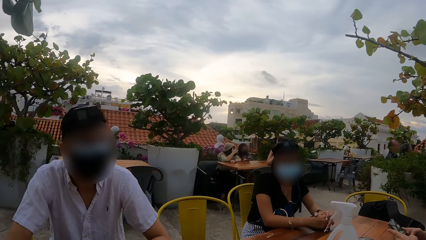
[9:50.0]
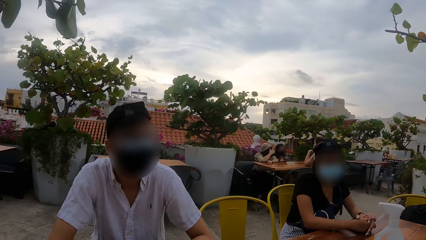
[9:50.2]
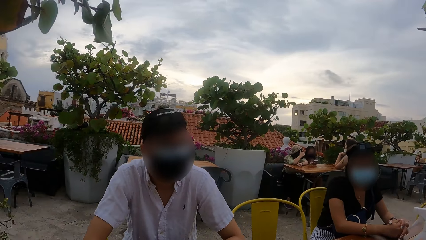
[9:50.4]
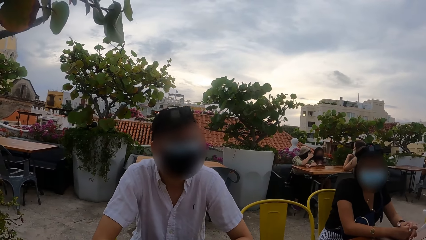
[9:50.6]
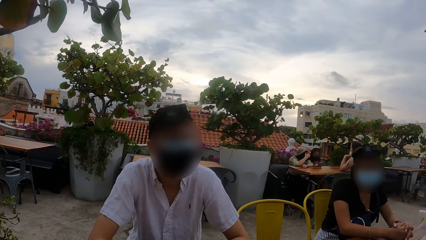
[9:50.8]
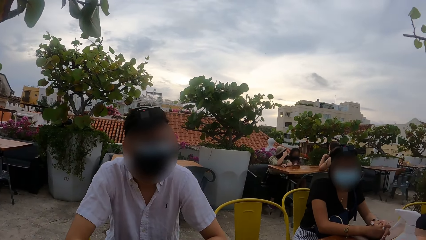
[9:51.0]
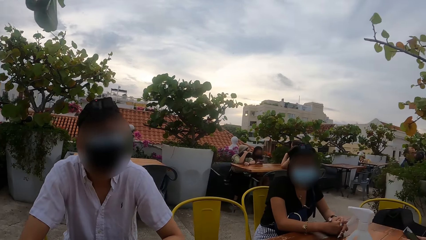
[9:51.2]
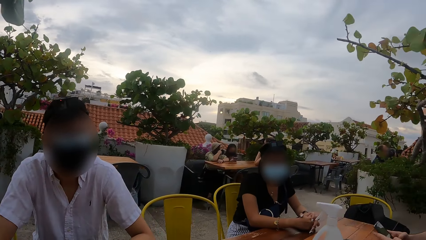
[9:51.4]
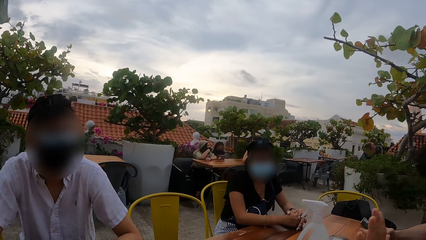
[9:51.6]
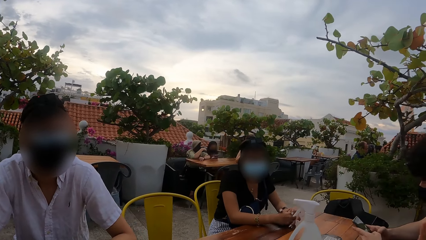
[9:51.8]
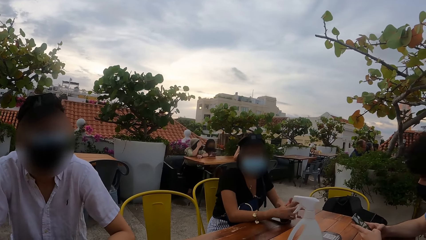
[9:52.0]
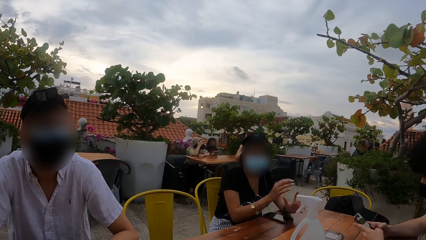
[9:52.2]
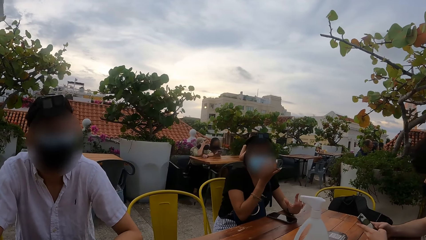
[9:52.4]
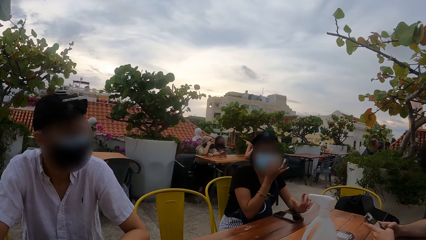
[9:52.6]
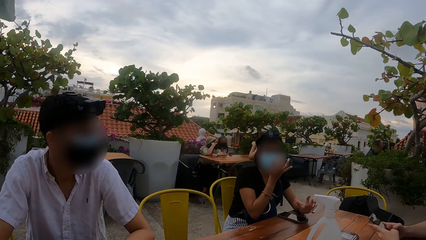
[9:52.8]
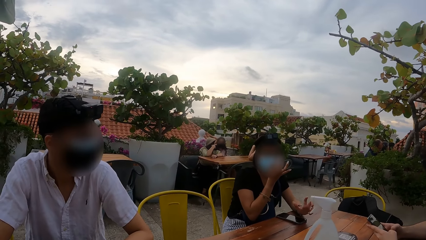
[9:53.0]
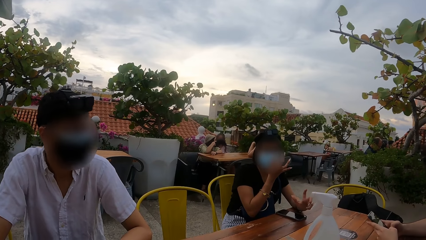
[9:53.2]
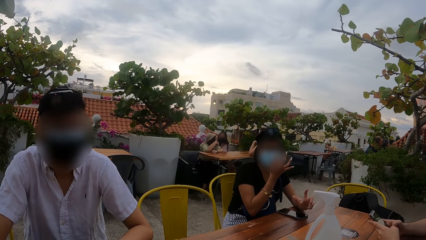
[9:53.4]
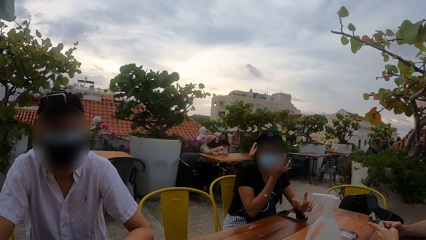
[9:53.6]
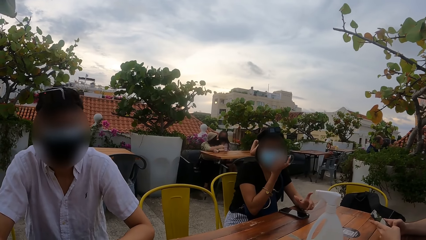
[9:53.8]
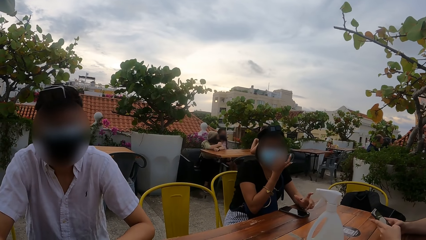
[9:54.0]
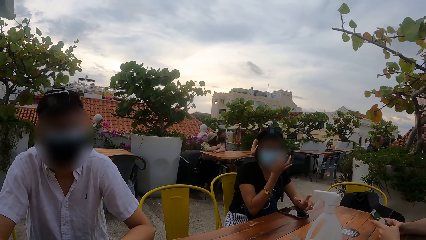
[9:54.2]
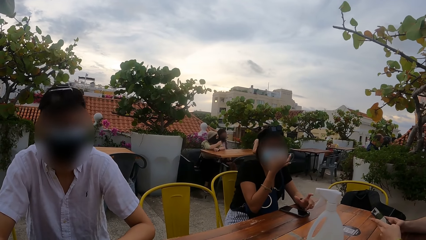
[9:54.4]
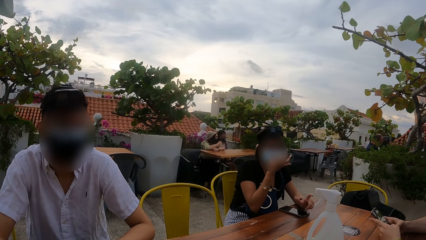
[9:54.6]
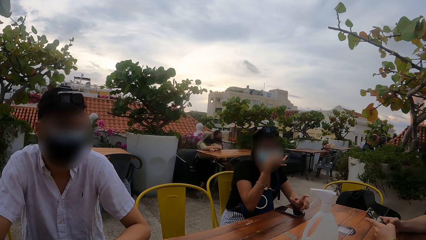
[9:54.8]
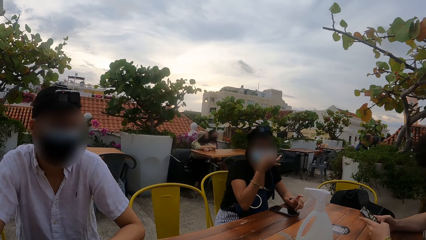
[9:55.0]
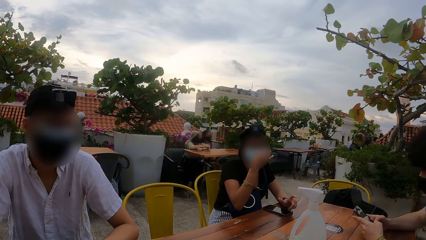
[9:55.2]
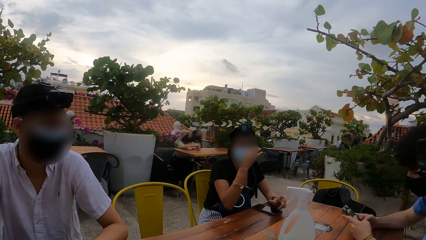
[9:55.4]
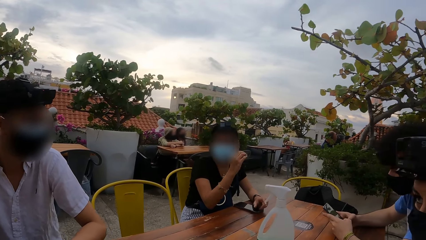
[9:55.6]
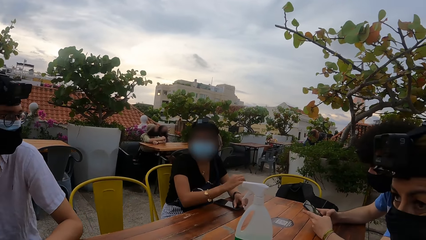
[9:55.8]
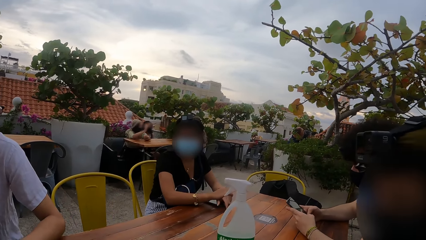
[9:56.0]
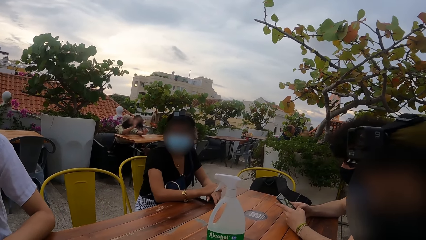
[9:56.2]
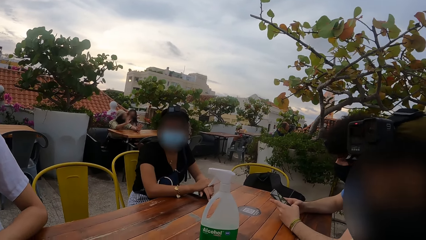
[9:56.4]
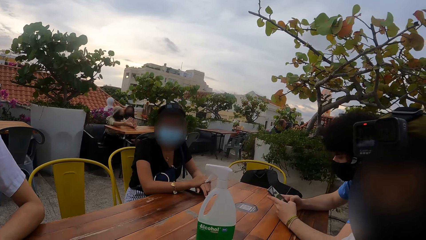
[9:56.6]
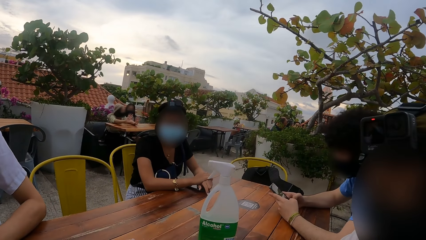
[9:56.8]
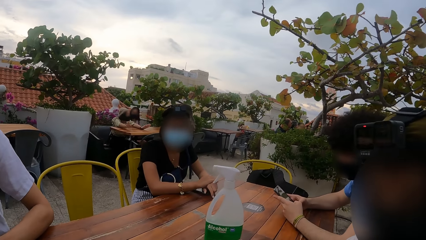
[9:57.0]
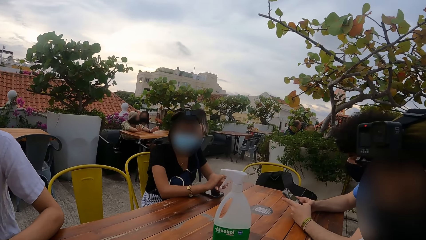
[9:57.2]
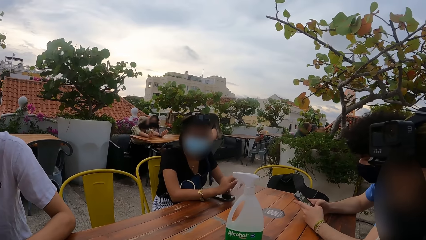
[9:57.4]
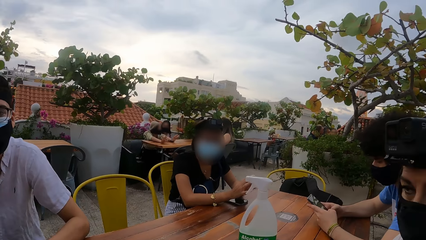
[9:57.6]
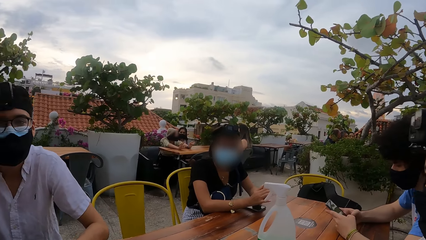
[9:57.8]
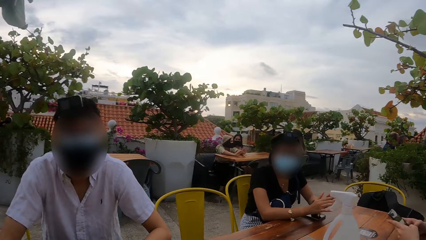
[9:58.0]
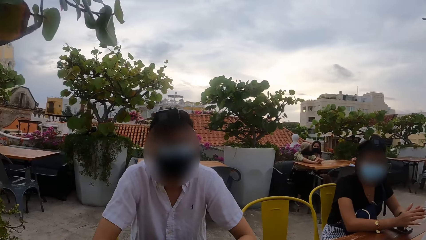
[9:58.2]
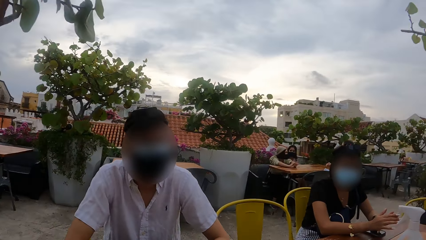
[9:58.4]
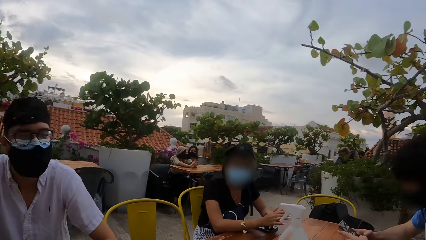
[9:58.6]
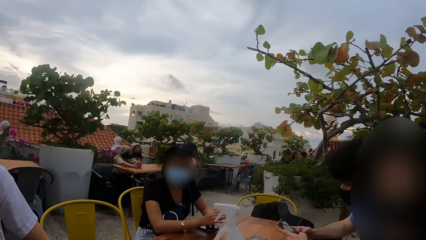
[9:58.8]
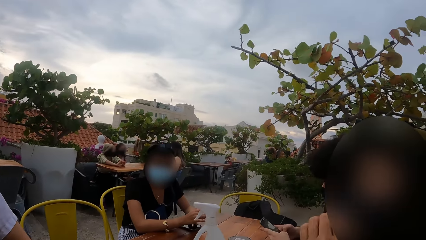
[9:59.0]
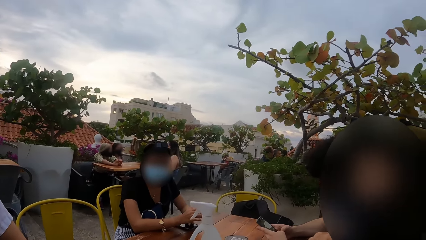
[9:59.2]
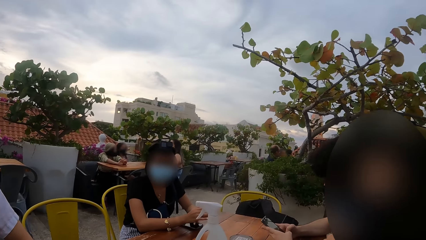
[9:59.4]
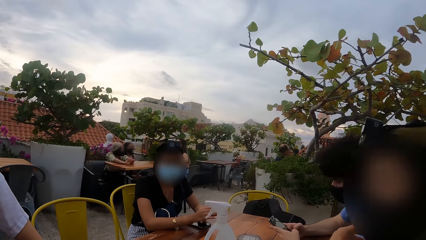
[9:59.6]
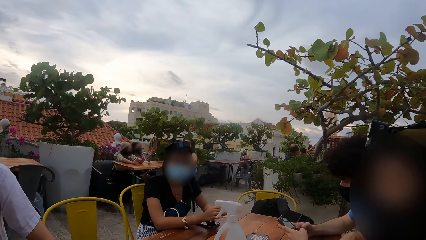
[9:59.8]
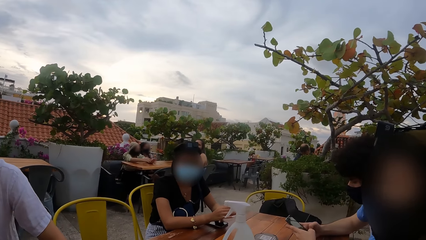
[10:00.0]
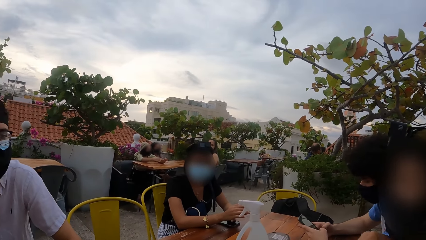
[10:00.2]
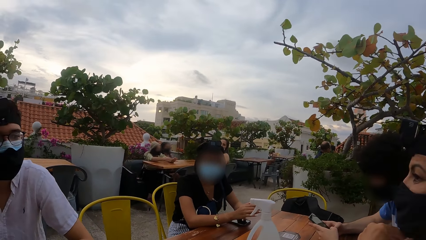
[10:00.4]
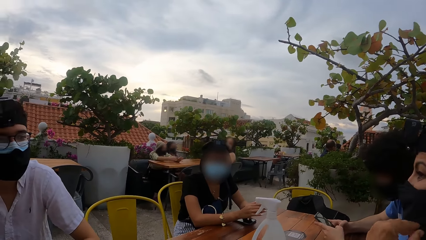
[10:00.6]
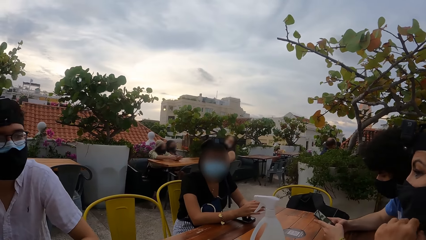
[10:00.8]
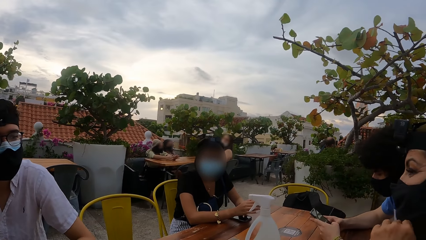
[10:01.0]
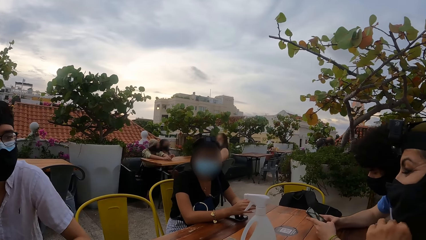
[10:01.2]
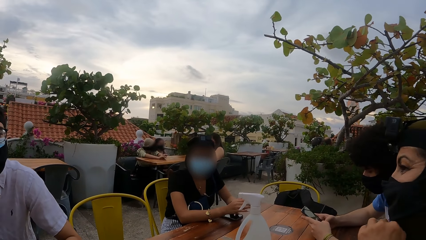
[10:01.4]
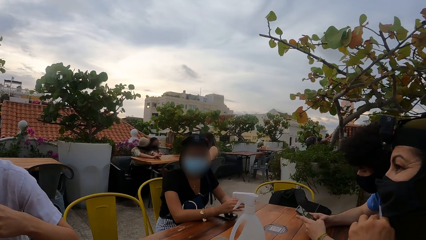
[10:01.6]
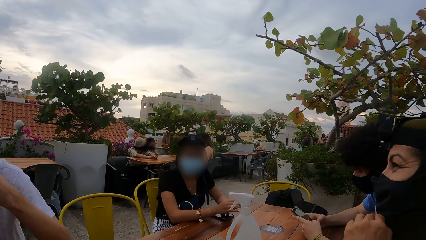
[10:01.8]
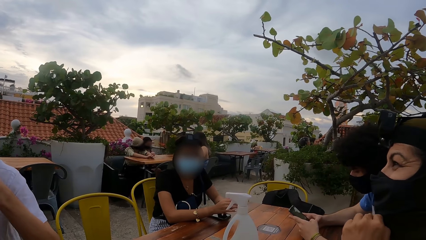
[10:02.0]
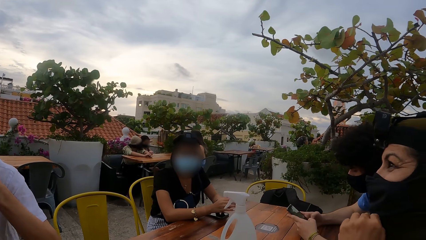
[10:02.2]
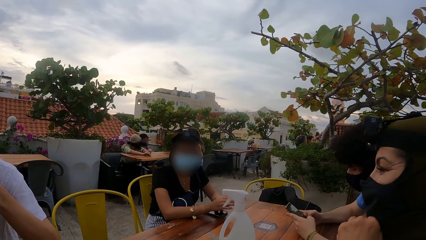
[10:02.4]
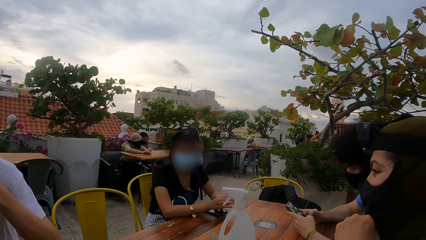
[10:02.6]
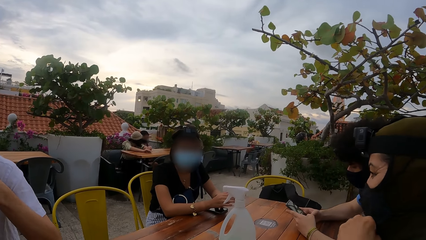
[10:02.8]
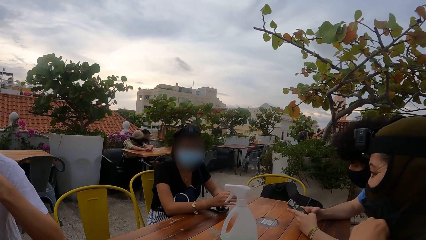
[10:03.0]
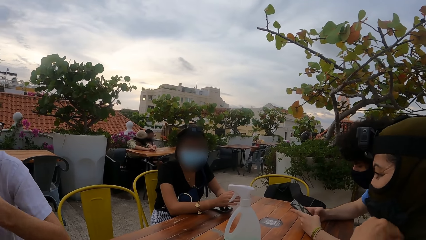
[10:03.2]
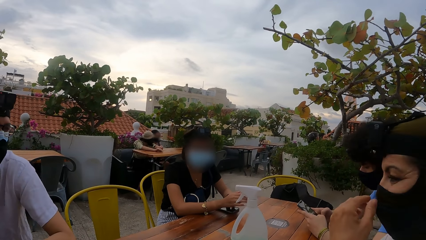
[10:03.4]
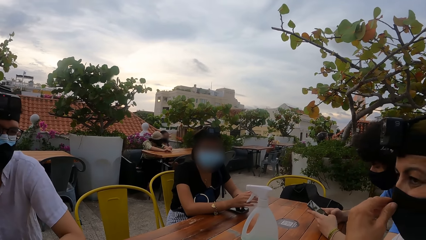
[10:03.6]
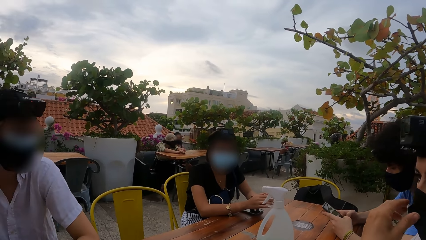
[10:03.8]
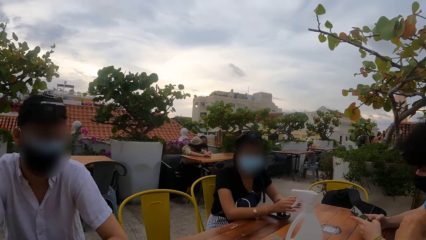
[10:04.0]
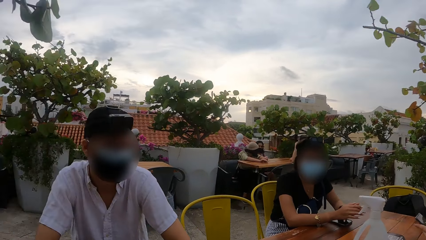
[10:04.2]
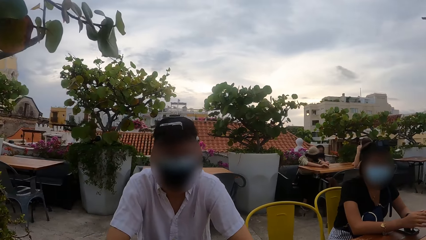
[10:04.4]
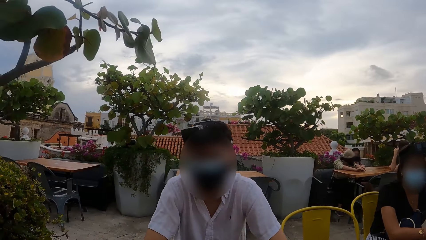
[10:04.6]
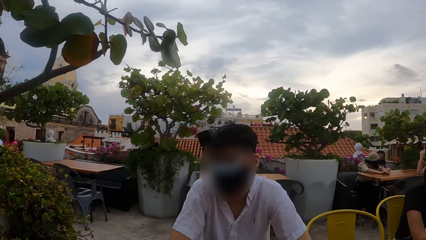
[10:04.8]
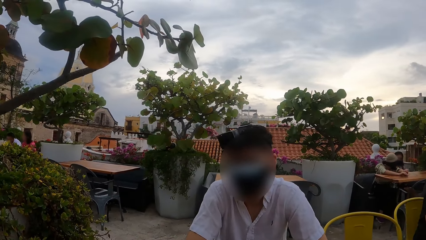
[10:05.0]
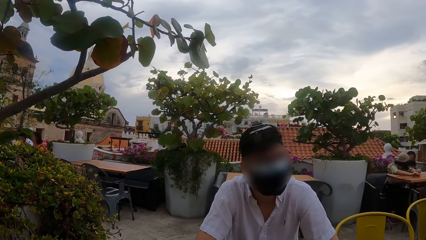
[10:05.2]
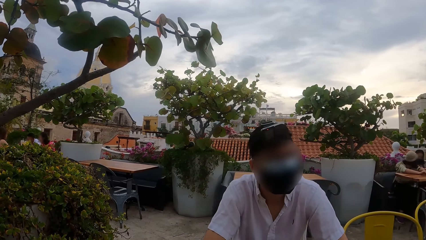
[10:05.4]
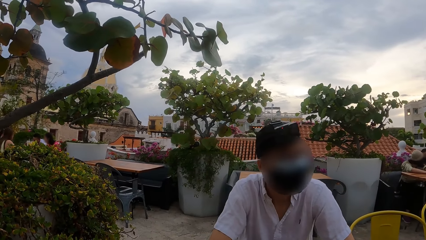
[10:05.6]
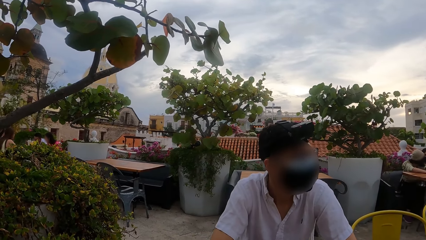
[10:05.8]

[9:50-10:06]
The camera wearer brushes his hair with his right hand. The woman adjusts her face mask with her right hand and folds her hands on the table. Another woman adjusts her face mask with her left hand. The man adjusts his face mask with his left hand. The camera wearer looks around the table.
